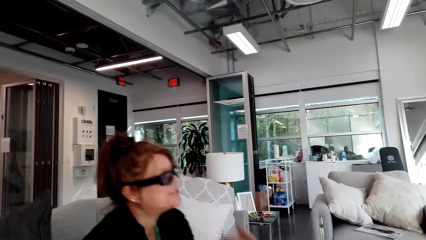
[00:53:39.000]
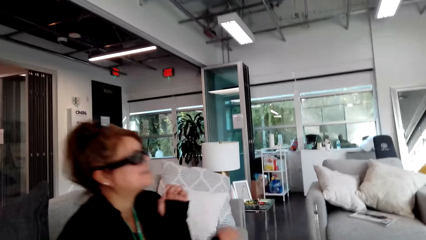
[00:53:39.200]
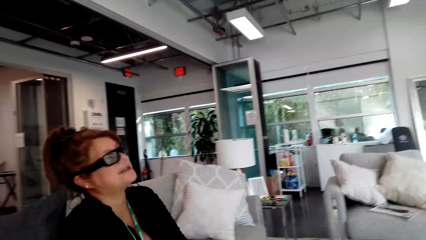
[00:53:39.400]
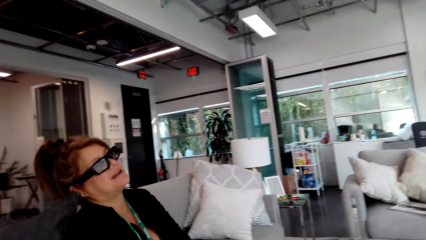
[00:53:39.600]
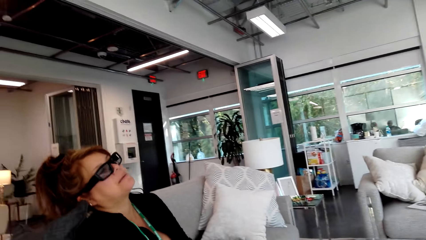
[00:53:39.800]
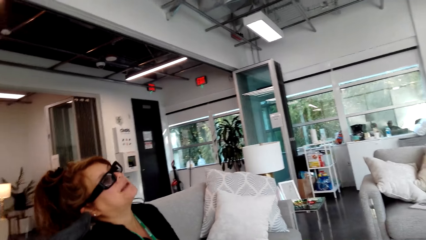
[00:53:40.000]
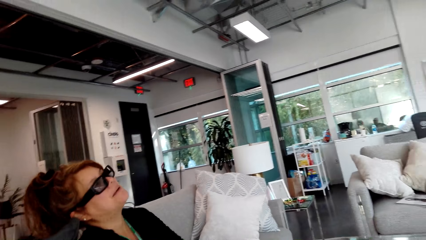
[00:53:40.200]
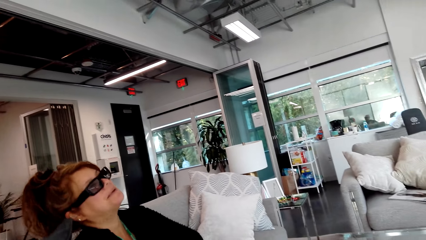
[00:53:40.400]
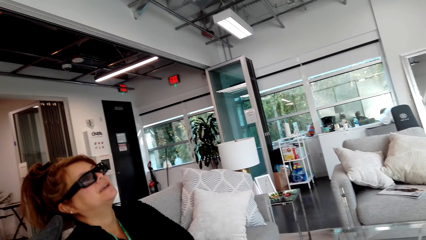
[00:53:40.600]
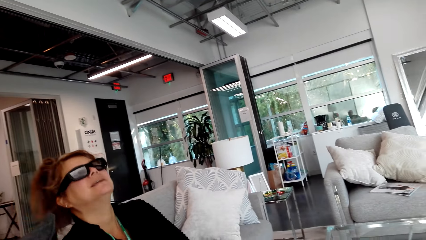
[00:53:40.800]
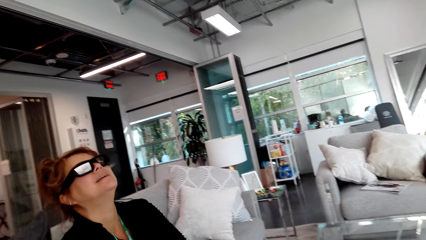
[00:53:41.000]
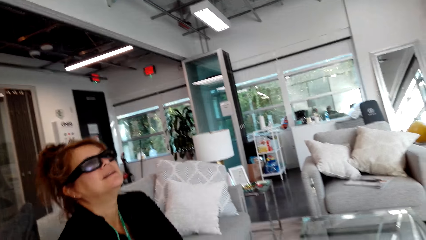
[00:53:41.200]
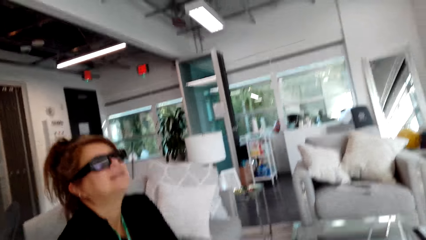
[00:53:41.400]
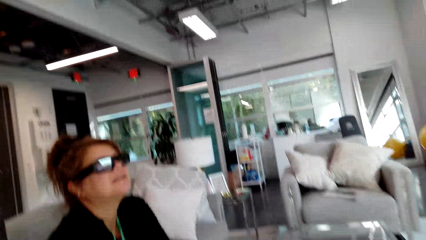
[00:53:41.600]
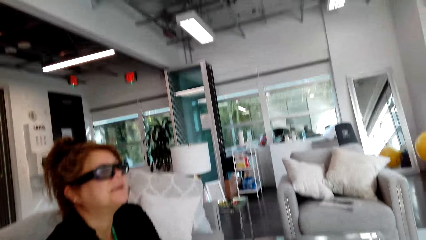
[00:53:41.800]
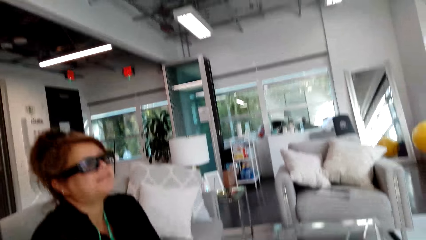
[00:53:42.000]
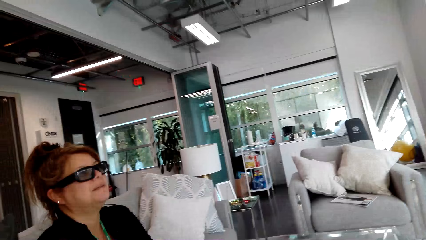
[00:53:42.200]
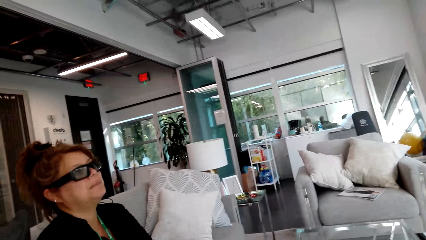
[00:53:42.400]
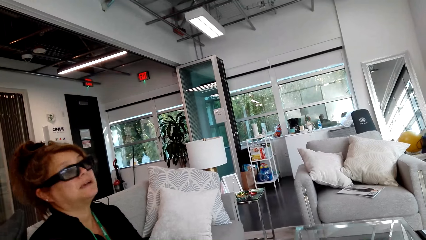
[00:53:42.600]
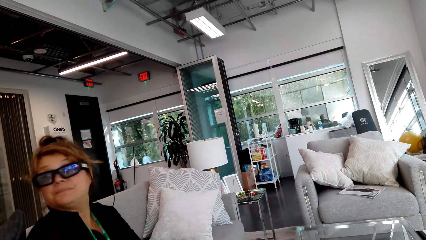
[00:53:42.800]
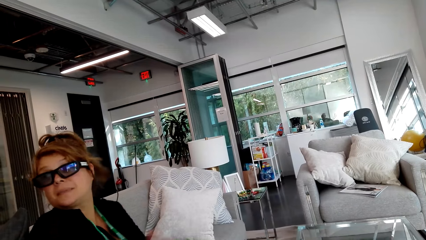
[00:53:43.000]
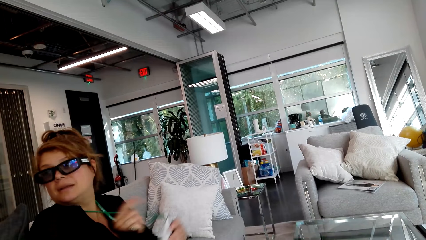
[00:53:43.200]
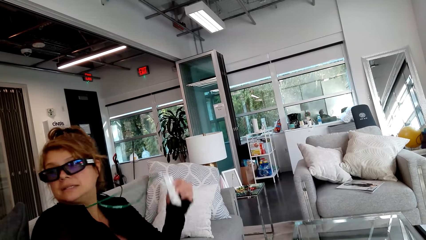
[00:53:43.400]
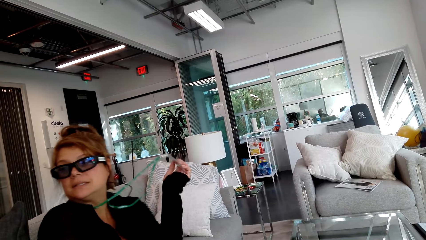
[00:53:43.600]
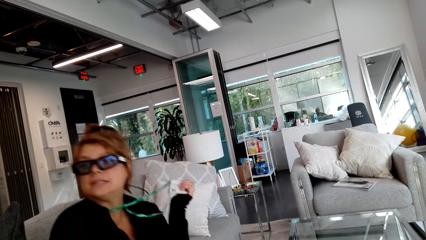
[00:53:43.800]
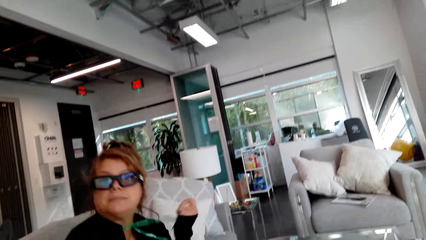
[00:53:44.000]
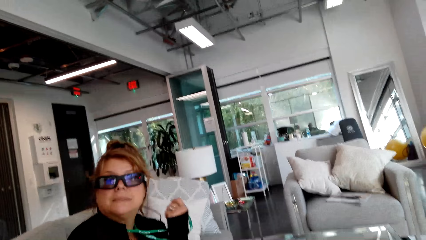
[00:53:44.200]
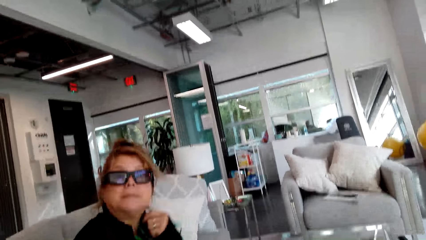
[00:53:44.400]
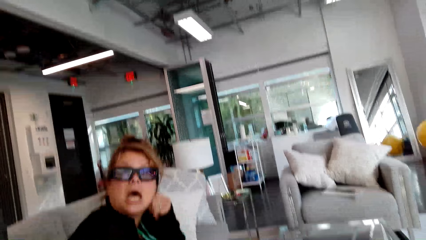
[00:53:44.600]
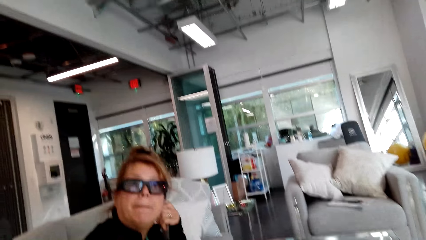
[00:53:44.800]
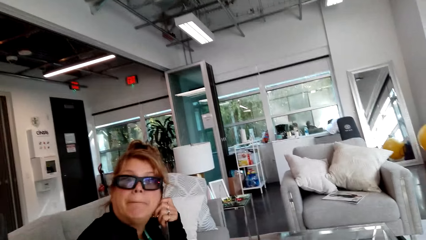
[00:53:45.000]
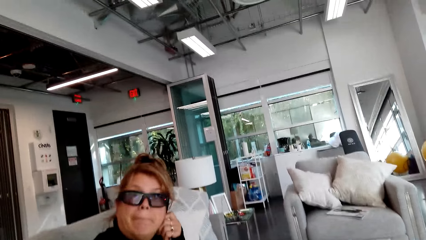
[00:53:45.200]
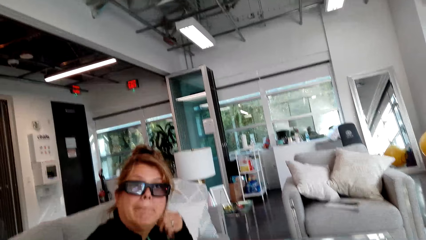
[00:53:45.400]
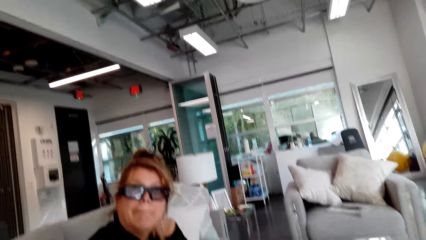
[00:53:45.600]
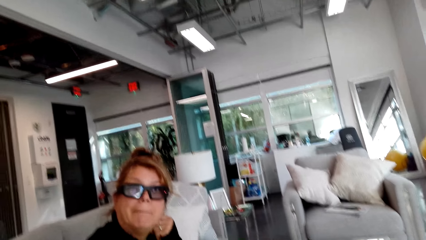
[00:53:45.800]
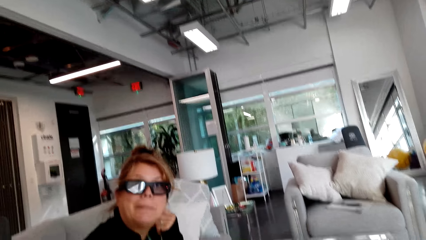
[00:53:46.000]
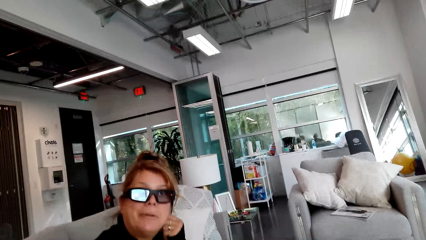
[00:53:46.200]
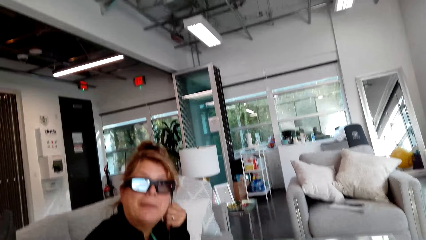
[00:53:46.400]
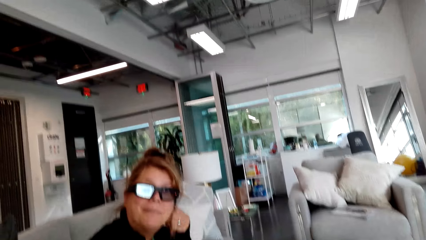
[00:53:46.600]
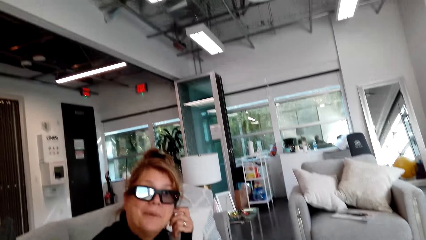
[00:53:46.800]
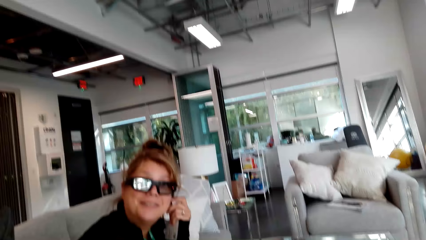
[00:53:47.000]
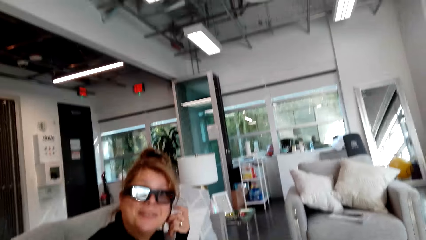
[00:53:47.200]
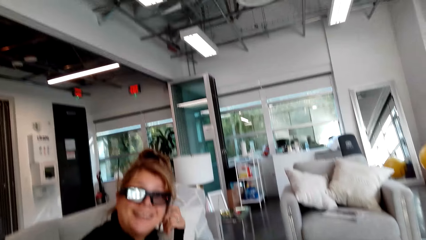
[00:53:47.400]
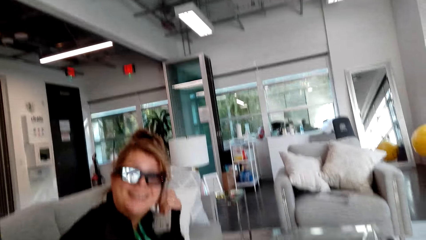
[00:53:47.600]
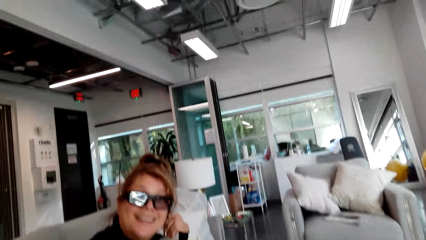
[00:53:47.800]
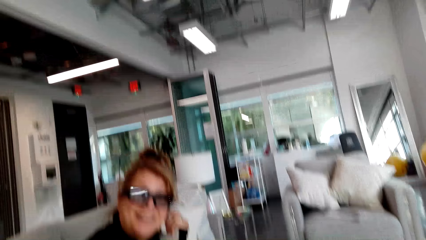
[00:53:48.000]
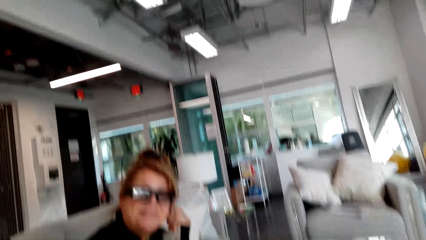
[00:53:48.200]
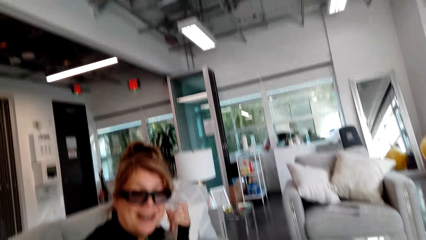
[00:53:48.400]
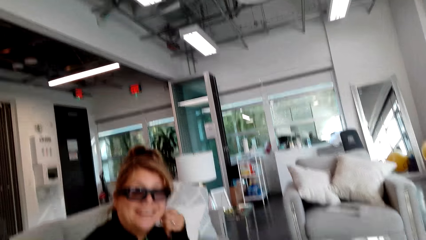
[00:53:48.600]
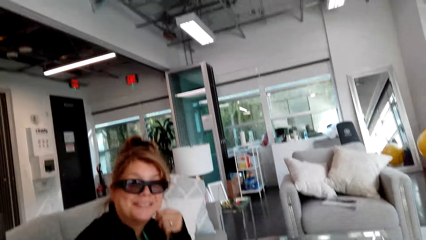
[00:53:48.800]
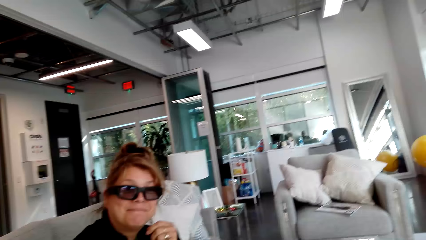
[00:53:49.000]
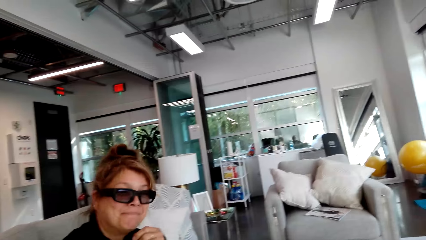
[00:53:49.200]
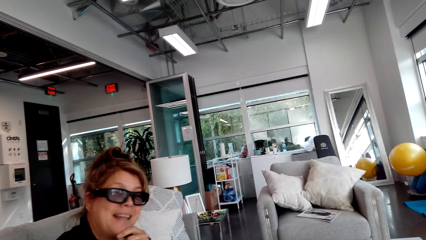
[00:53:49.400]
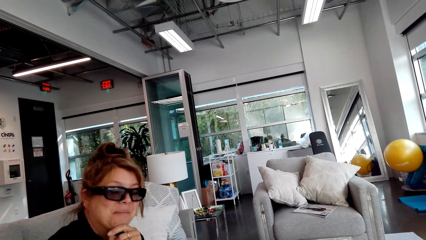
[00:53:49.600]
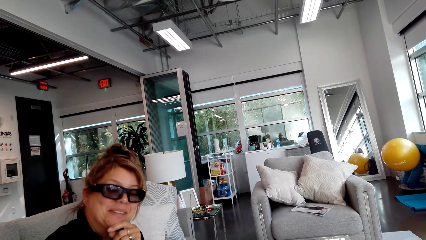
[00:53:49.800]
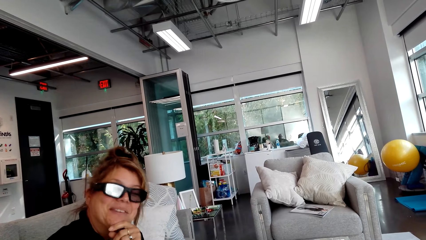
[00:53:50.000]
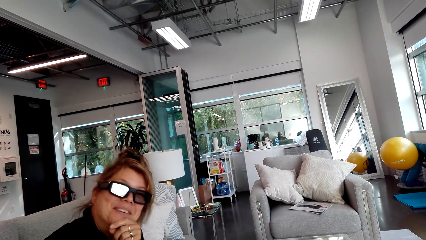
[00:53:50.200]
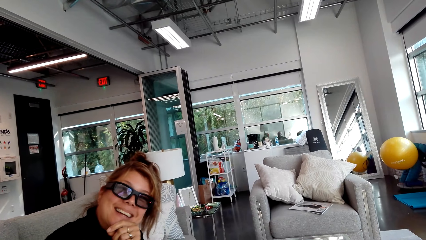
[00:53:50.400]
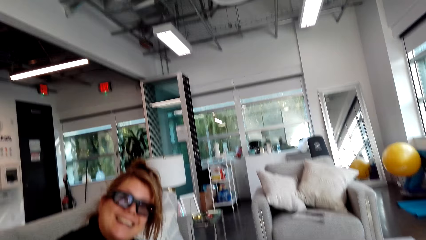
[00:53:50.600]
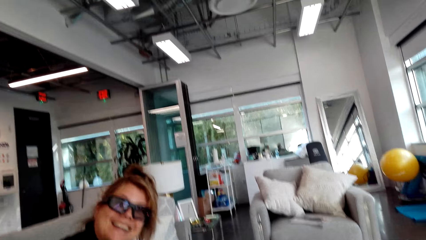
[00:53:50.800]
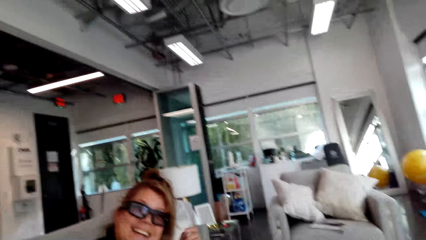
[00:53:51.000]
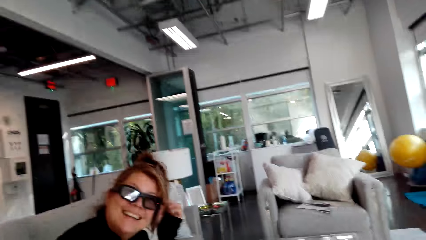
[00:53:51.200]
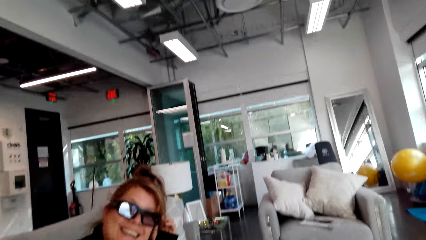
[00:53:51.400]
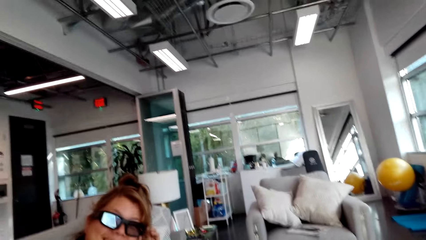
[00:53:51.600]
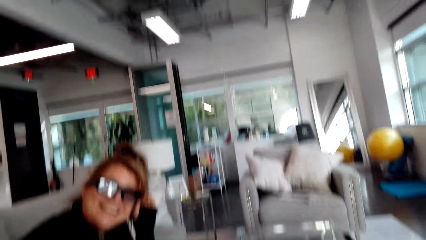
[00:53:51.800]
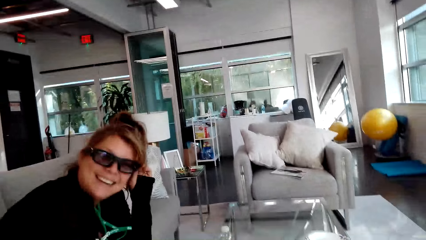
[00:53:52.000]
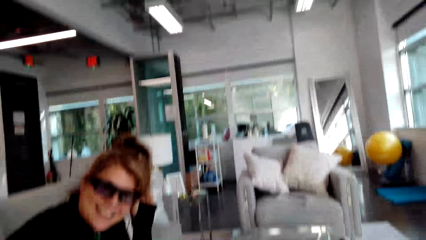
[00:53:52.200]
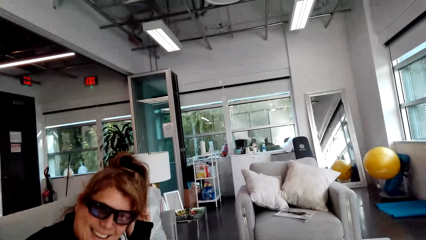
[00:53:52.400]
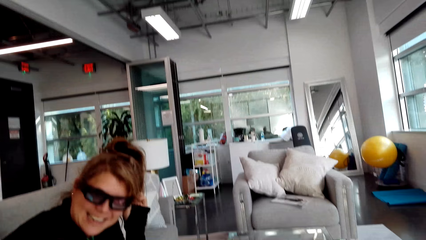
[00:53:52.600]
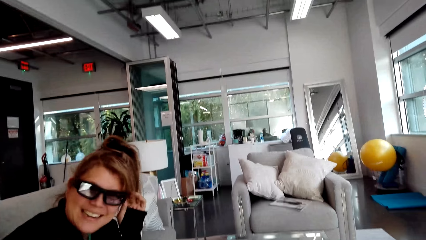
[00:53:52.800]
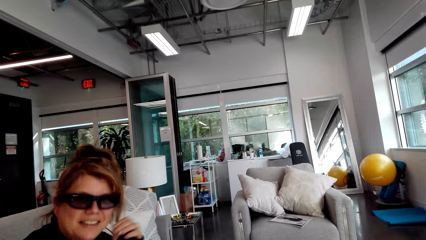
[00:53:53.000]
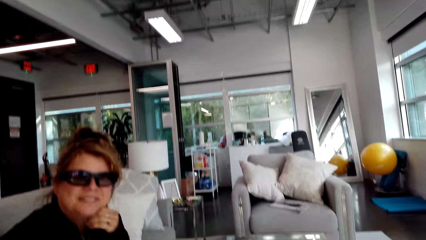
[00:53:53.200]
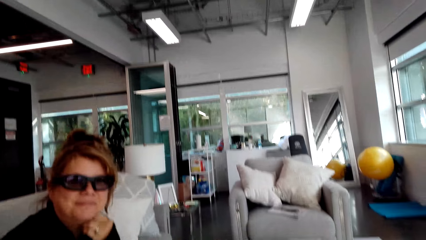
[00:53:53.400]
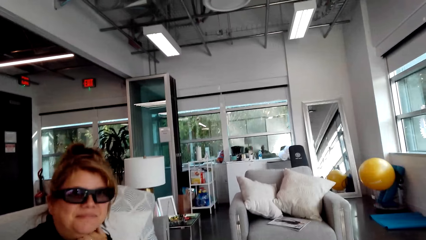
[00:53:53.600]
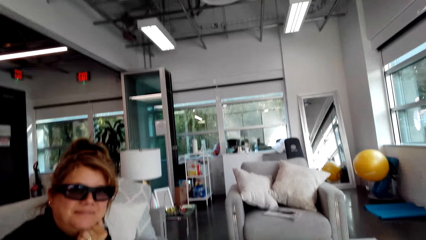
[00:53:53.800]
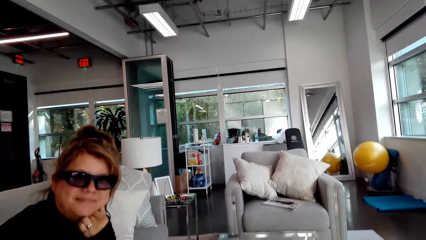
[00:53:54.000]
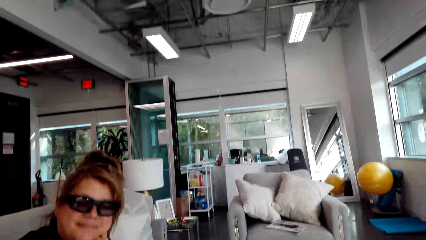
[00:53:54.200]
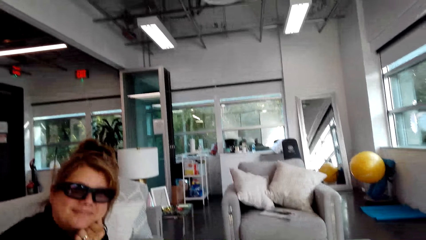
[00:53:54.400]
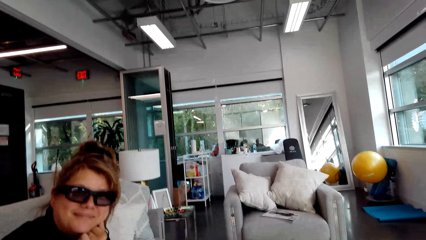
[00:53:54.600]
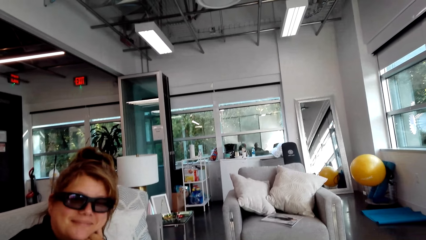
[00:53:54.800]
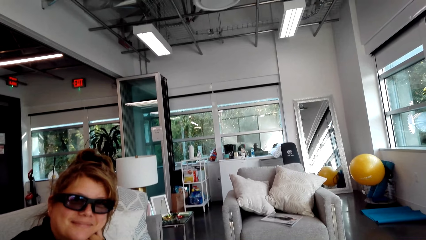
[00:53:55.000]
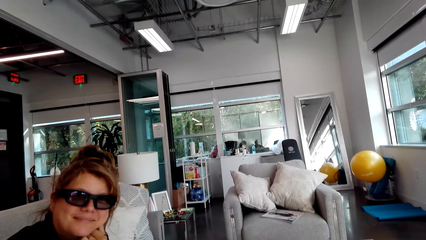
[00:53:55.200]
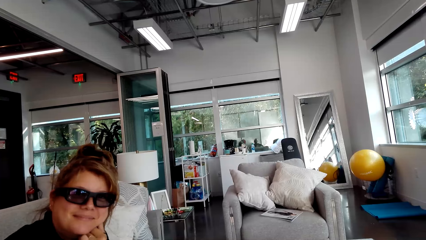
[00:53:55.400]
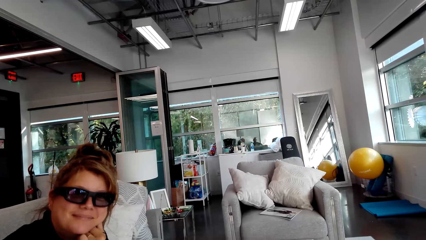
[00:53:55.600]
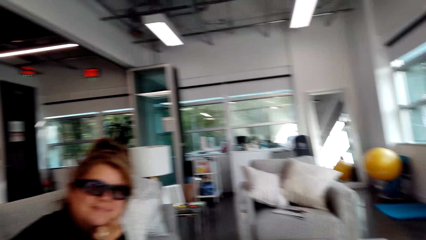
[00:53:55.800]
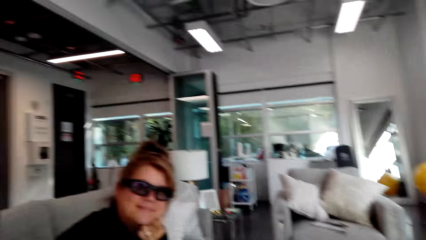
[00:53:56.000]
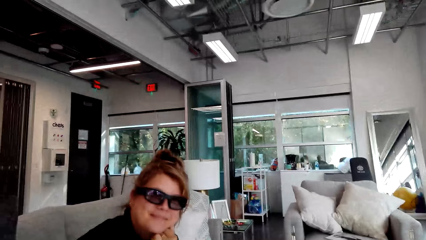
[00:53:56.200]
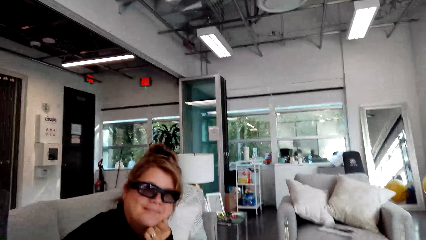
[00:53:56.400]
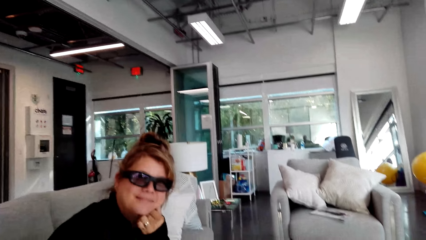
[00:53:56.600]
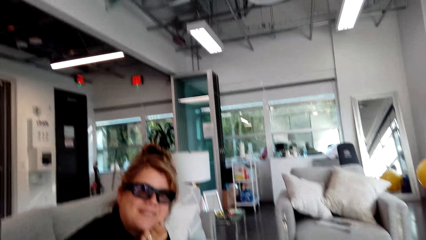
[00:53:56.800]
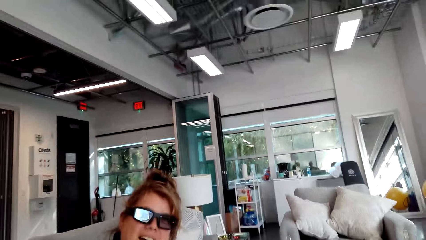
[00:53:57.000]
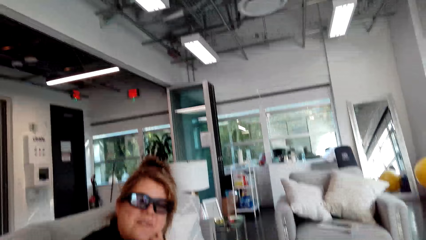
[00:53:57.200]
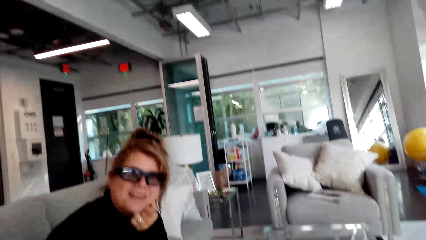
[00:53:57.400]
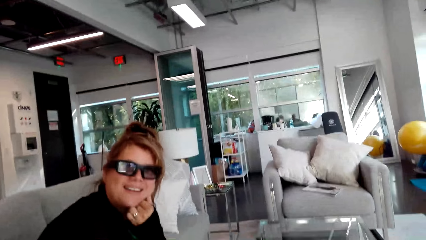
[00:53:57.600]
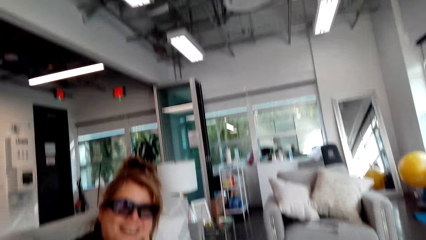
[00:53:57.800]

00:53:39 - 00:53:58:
The person touches the name tag, puts a hand on the cheek and converses with the camera wearer. The person nods the head and converses with the camera wearer.
